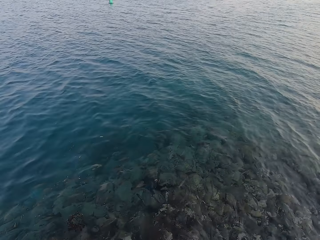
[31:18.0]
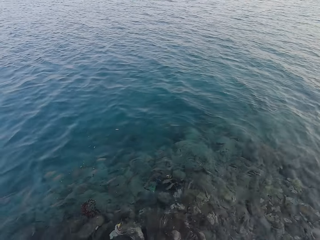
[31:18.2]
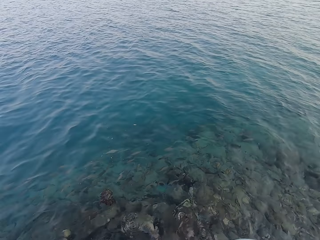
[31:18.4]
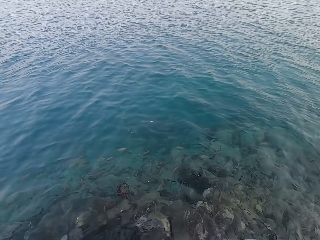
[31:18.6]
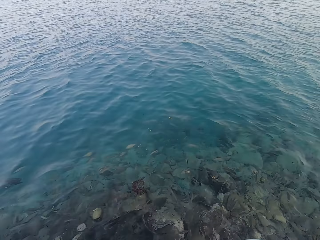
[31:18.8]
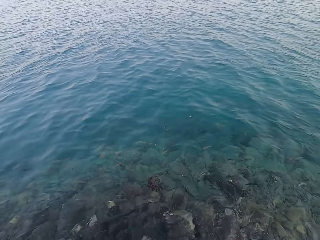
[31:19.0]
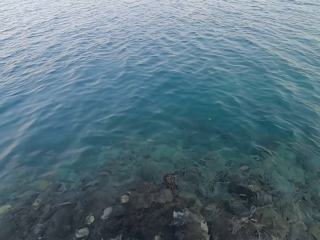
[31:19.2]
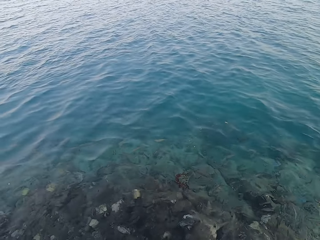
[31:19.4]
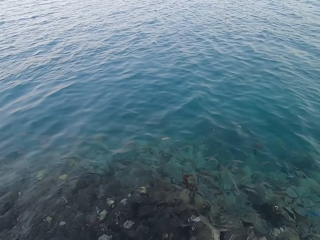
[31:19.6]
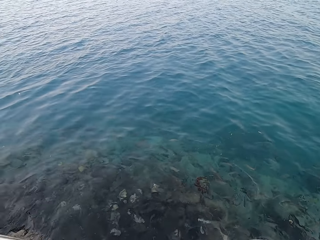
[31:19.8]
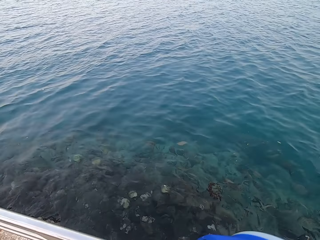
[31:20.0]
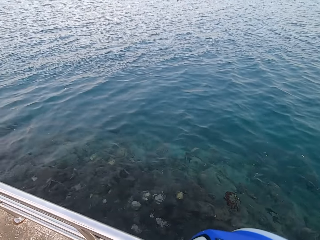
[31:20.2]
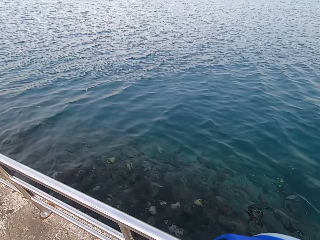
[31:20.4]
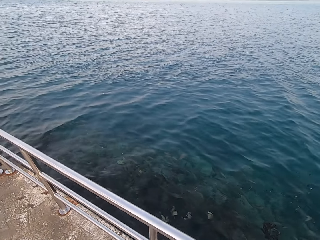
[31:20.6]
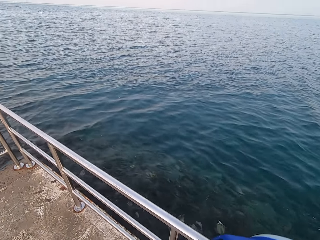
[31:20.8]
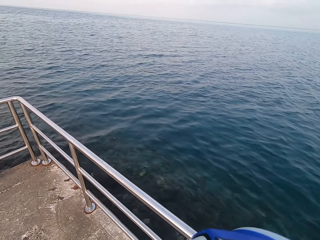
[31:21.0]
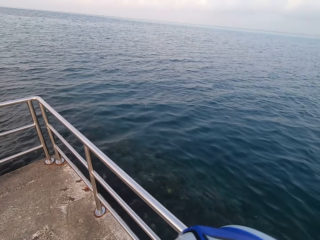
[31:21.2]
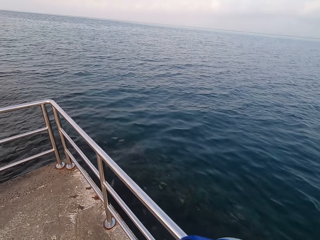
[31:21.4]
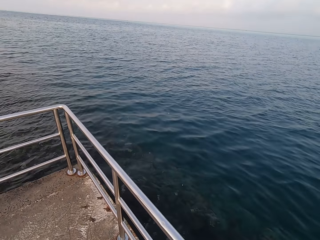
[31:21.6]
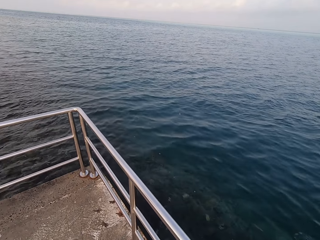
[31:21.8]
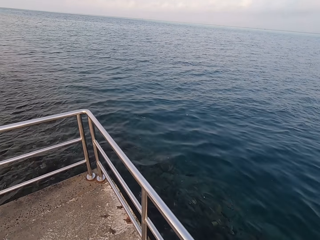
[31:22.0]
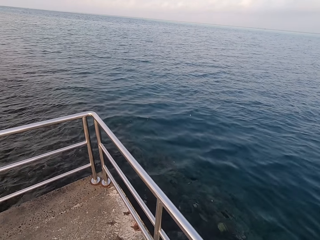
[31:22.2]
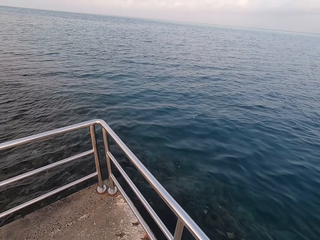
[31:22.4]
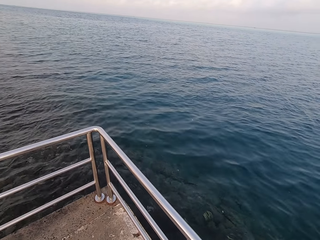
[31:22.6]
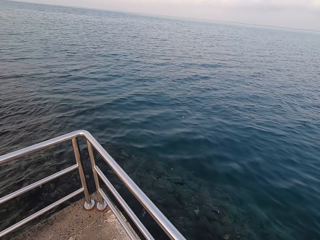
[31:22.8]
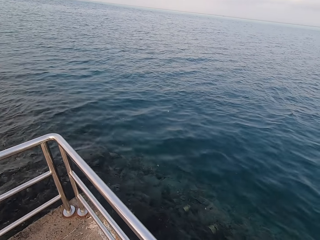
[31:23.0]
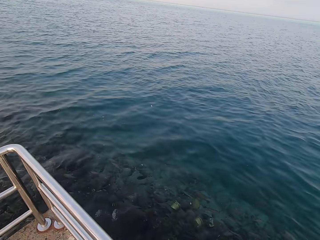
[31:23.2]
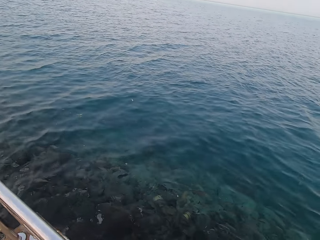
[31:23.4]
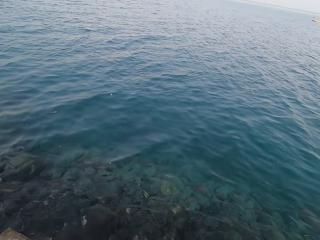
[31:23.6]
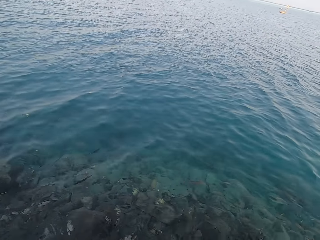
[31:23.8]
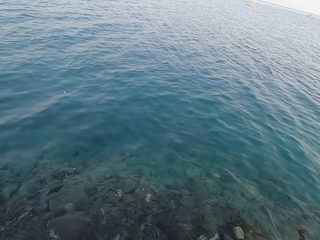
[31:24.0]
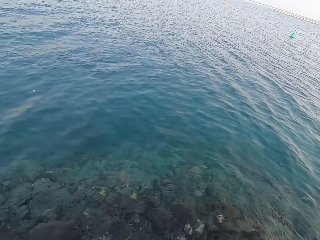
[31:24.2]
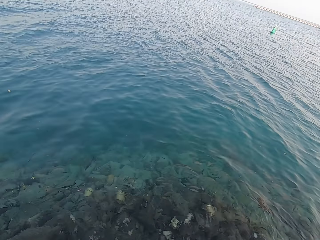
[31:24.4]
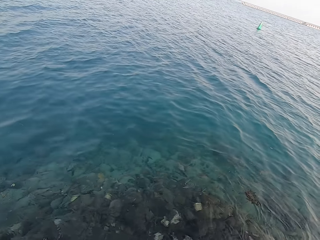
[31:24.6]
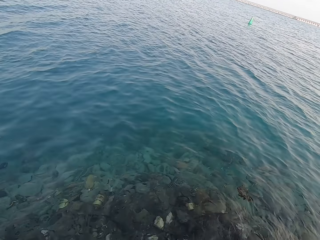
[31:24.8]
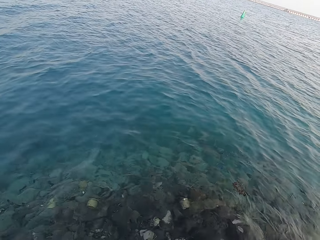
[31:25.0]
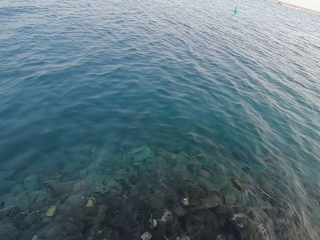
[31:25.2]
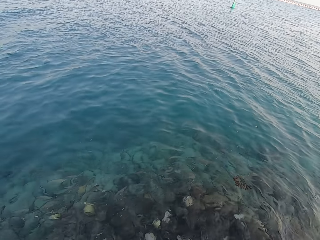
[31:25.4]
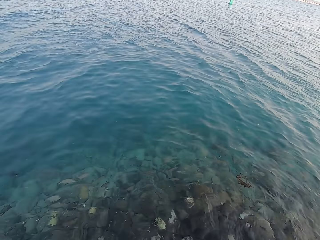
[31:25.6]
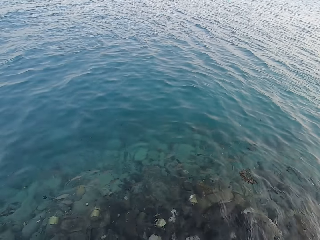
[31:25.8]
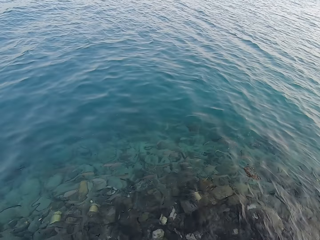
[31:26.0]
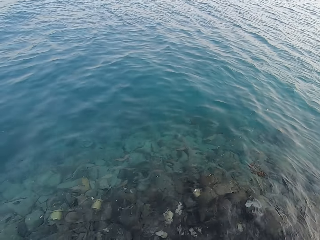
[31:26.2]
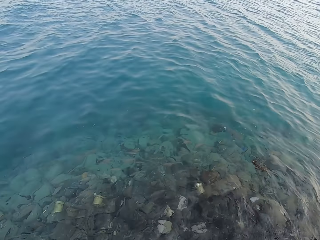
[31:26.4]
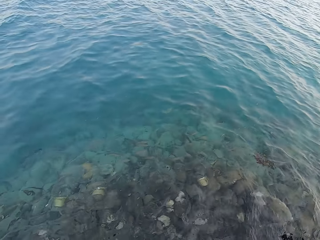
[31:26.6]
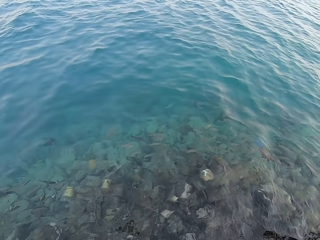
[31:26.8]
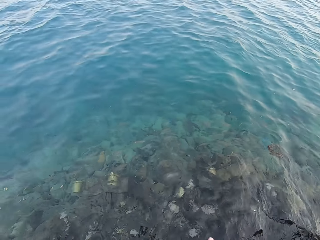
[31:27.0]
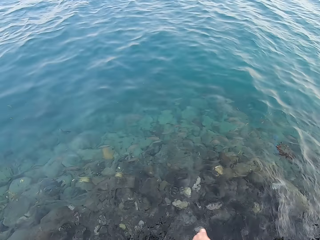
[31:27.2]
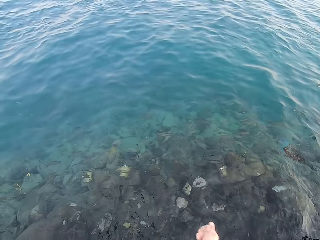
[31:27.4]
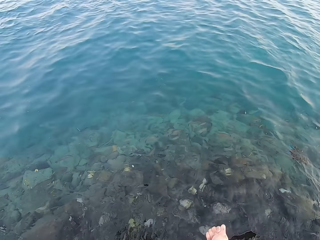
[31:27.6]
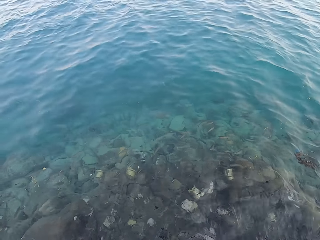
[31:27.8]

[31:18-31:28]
The camera wearer walks around.

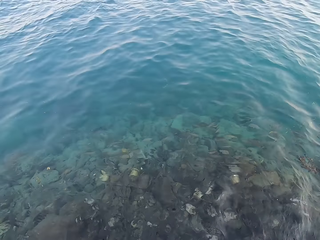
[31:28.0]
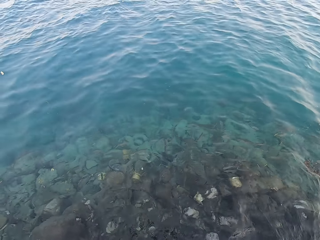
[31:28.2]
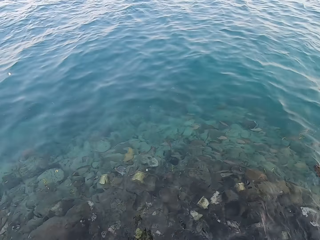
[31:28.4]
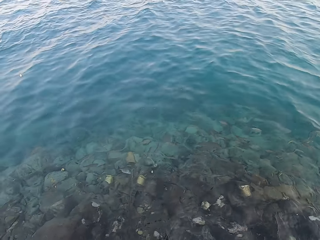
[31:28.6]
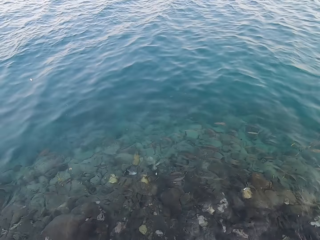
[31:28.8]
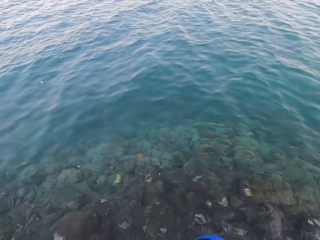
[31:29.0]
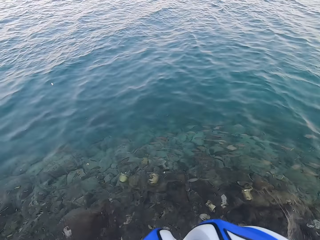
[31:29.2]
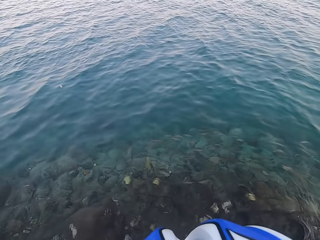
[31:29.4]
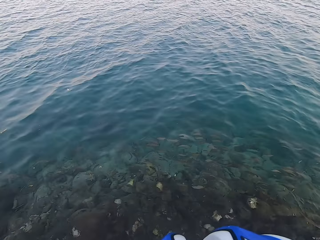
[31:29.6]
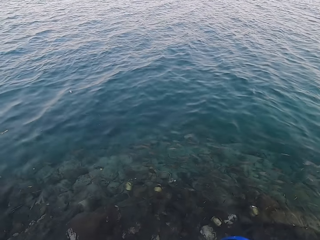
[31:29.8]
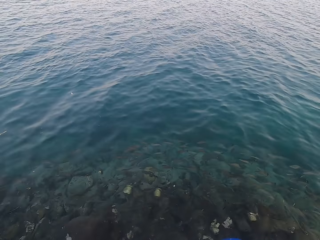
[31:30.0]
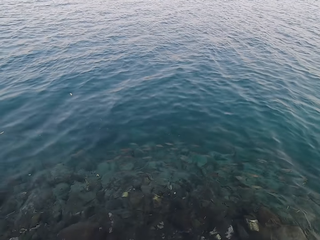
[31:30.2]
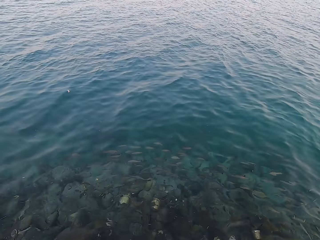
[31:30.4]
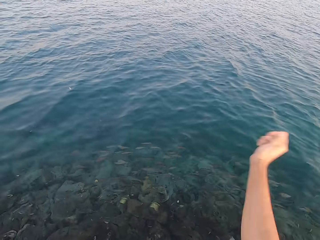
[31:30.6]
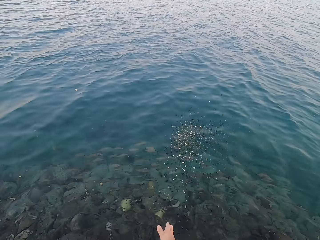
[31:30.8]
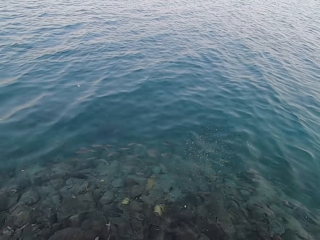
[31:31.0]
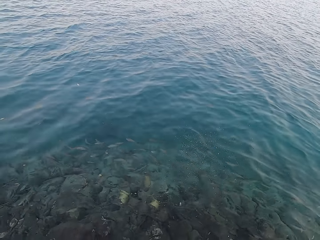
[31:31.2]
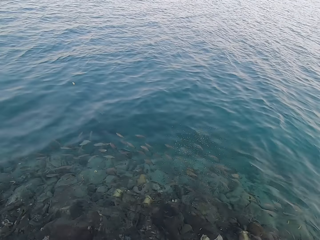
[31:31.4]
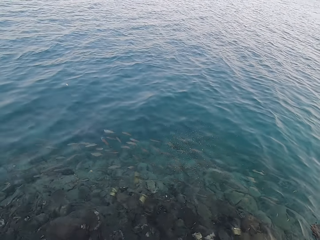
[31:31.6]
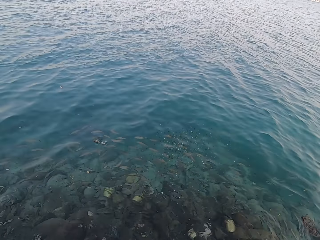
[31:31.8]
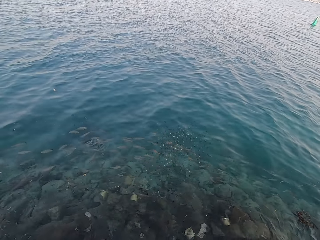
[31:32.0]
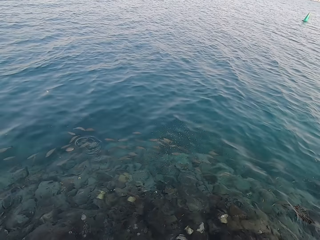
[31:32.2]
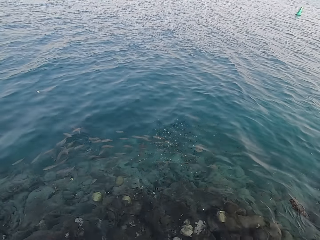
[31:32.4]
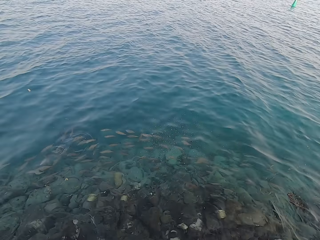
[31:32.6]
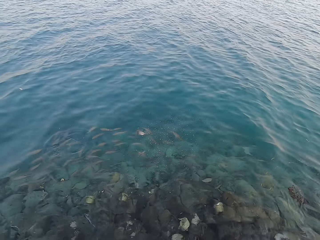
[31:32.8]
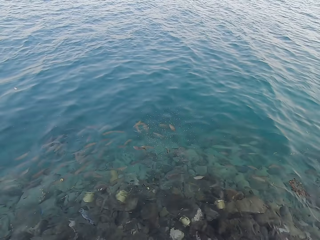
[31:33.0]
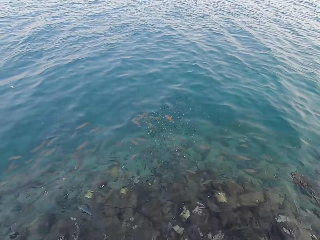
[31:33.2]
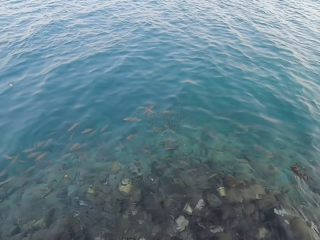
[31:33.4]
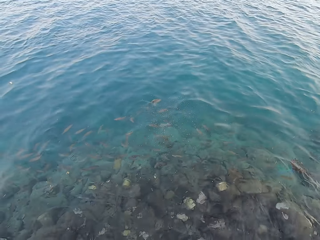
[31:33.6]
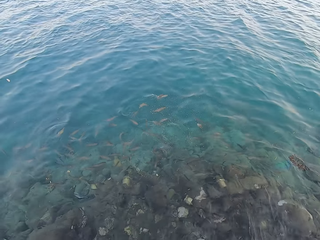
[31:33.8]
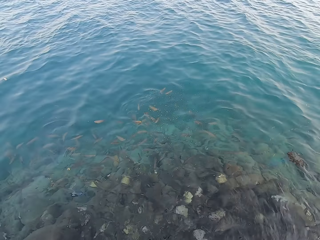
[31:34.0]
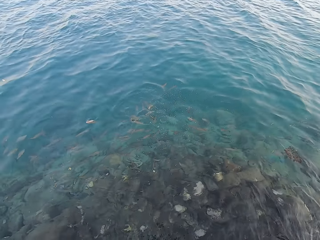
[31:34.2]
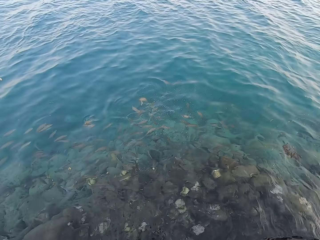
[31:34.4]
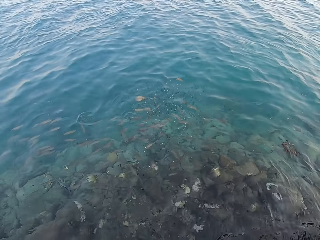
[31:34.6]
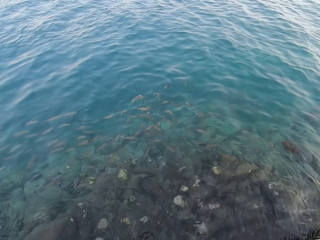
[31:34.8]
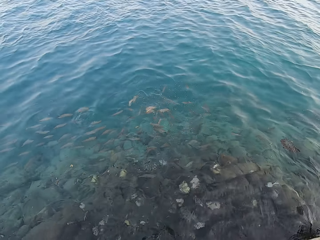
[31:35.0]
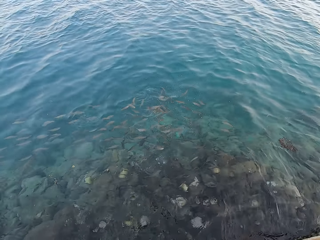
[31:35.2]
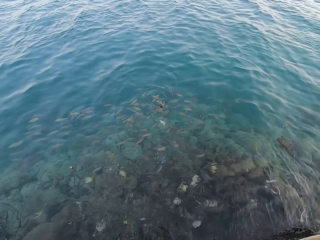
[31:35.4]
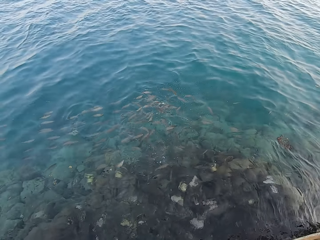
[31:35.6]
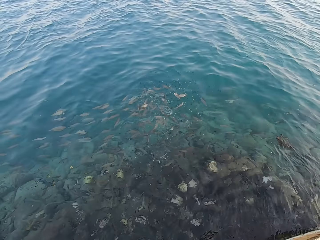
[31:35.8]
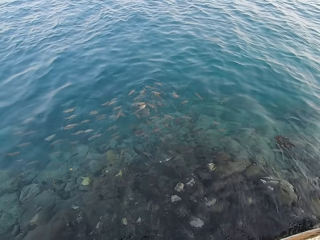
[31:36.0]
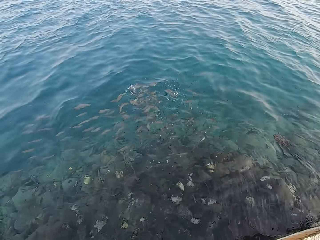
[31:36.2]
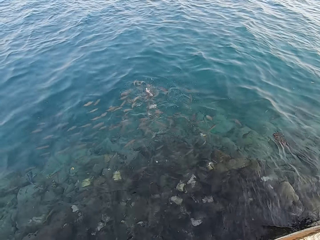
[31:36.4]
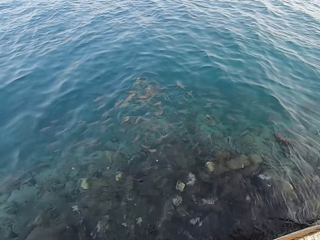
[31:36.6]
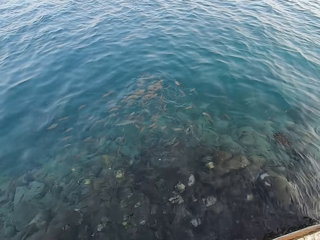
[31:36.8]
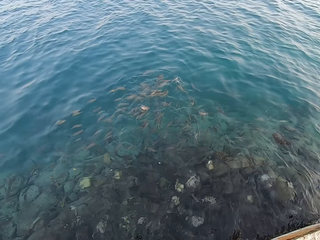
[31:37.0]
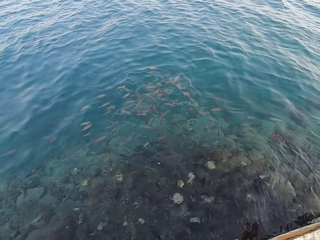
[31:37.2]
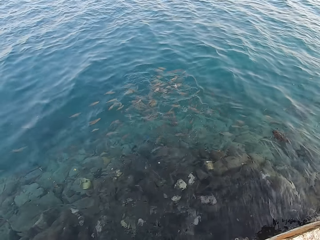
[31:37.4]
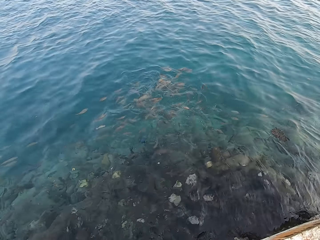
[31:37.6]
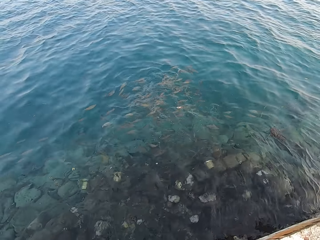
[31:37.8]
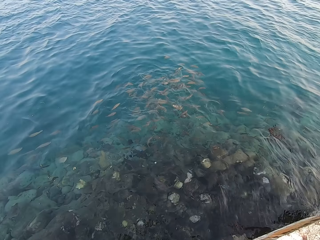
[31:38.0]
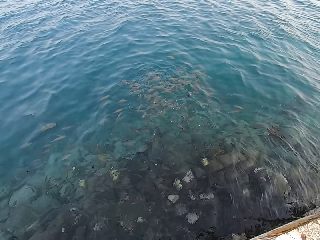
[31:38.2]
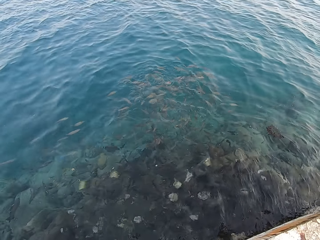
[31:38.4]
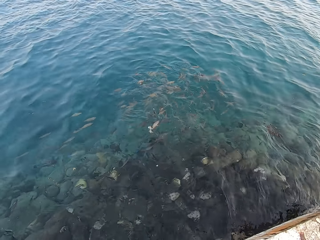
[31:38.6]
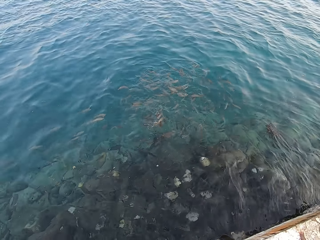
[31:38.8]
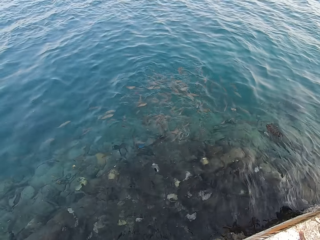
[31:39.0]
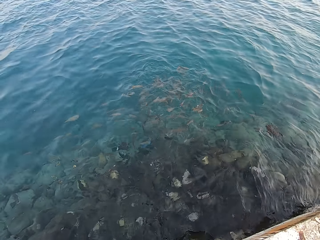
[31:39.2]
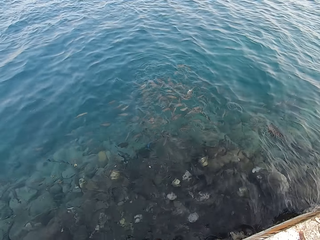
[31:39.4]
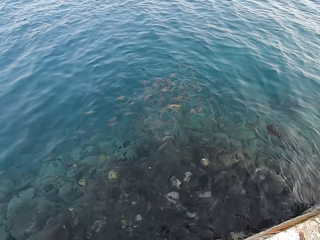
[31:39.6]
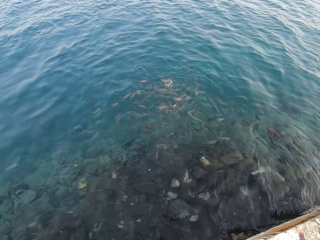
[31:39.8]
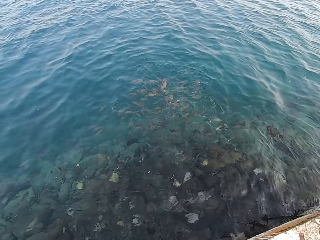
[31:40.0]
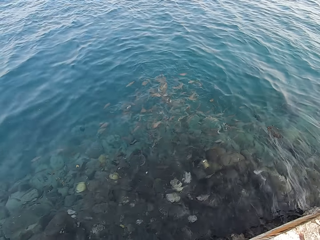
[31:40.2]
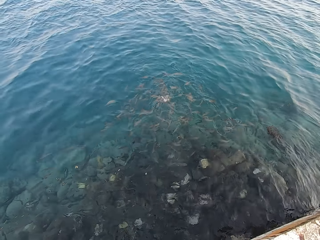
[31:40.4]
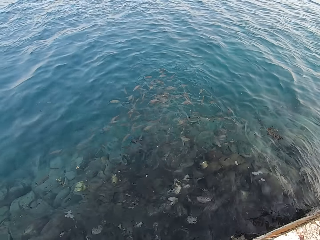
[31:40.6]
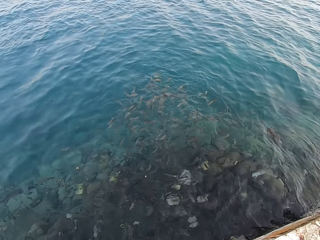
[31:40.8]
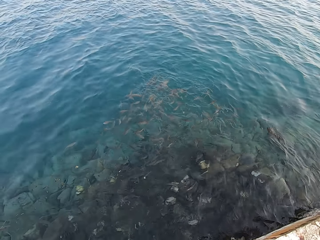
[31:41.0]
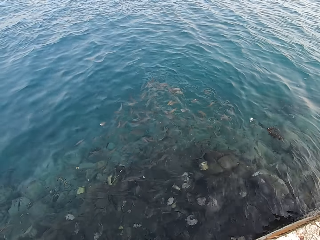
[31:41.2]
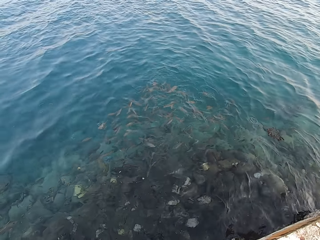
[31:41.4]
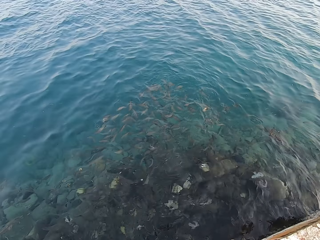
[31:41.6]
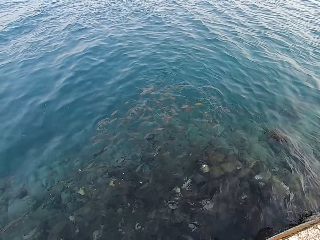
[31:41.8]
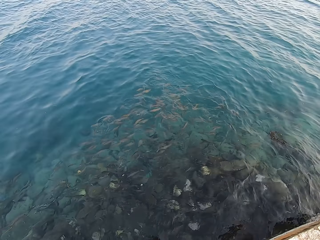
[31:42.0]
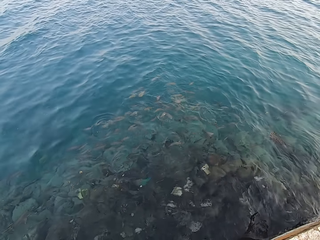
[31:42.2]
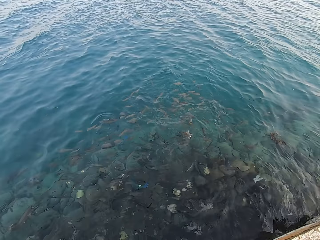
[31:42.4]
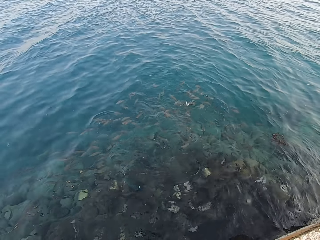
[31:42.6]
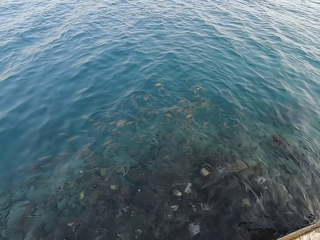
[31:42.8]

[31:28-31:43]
The camera wearer pours something into the water. They throw fish food in the water. They stare at the fish.
